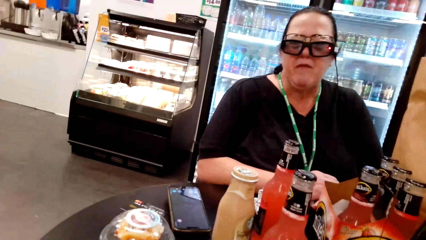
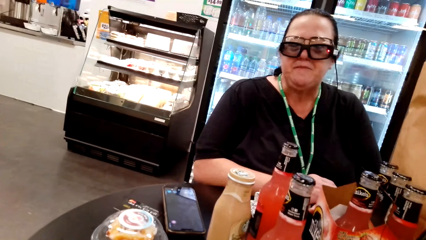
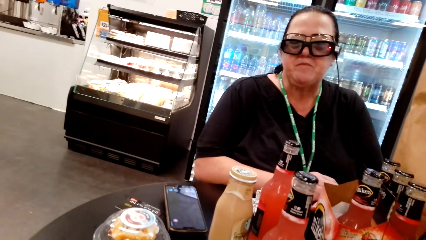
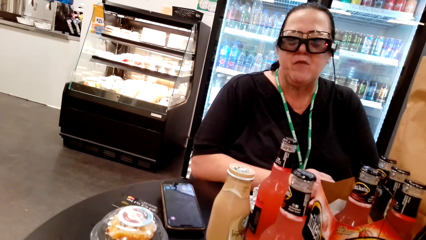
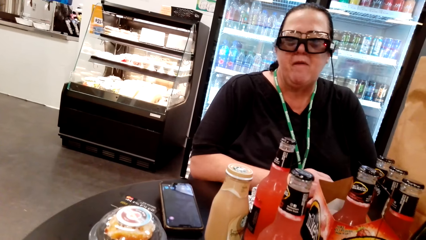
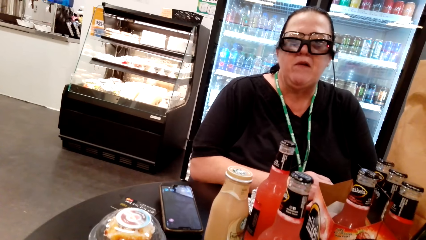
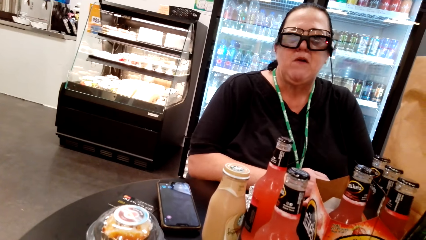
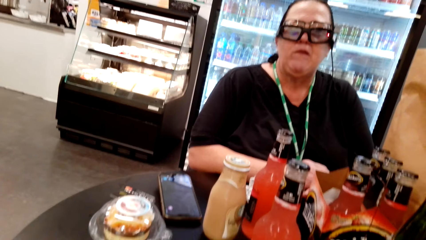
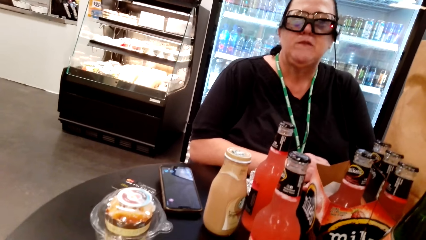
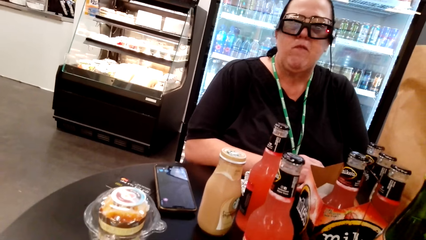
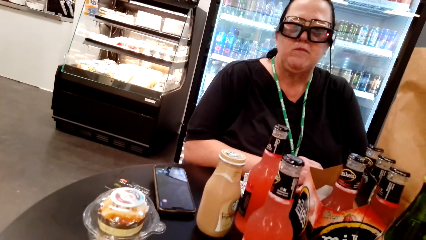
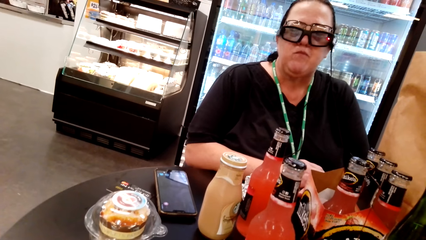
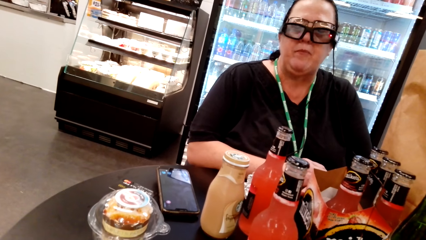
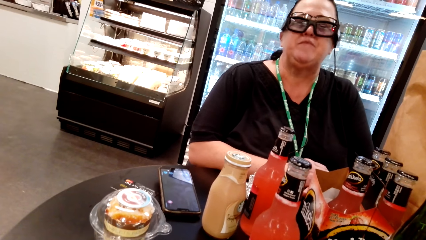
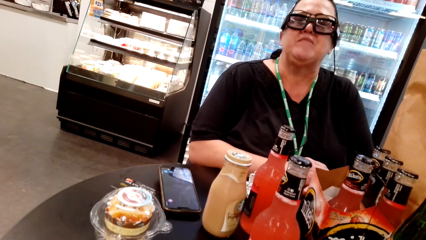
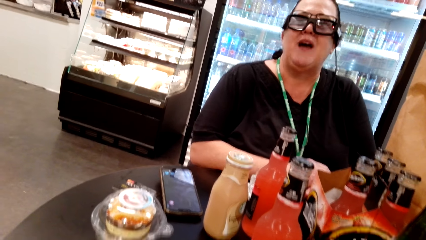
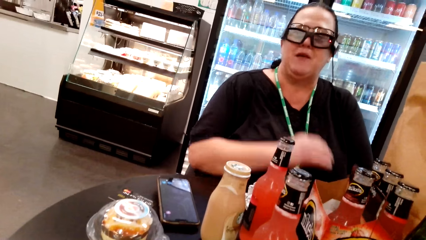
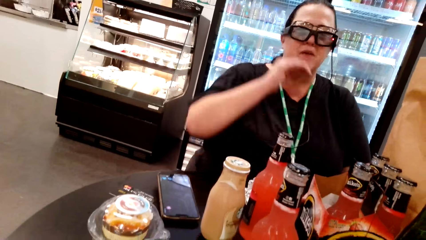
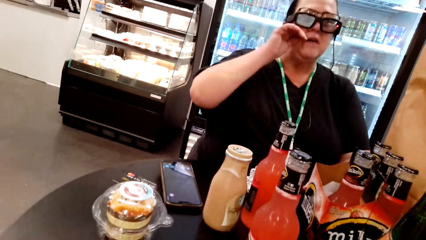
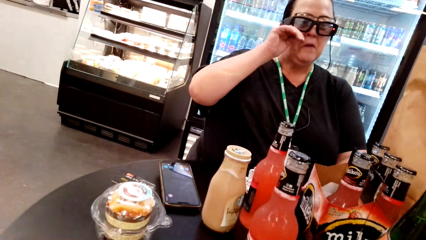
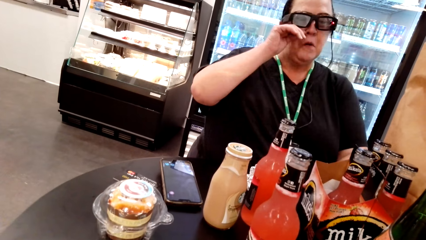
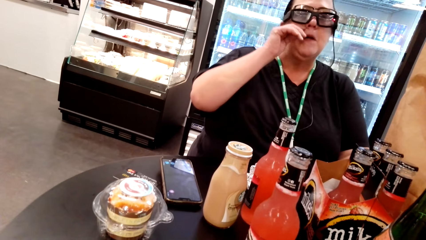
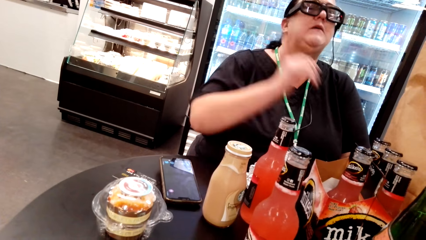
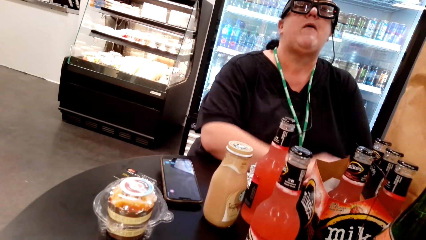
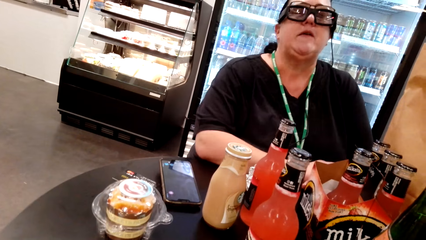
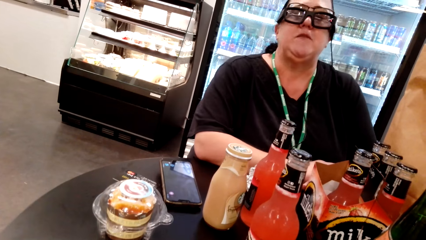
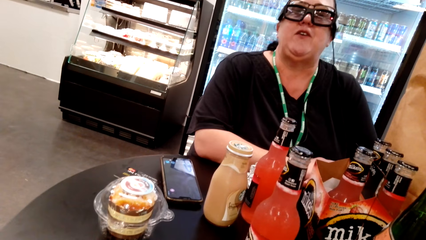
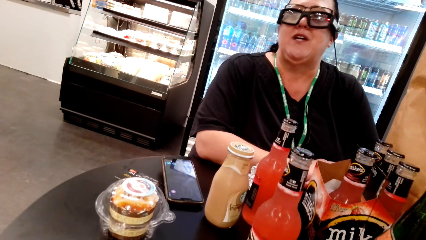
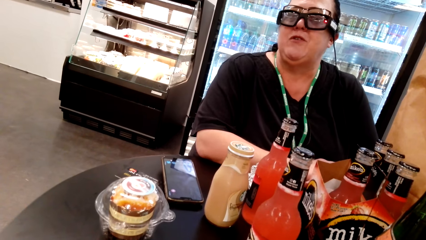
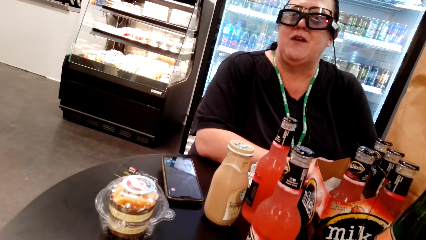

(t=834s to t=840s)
The camera wearer converses with the woman. The woman moves her hand around her nose and drops her hand.

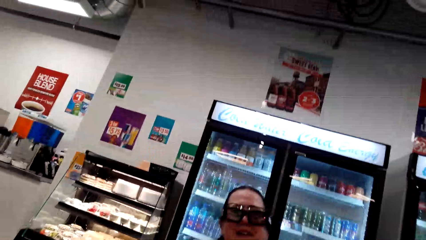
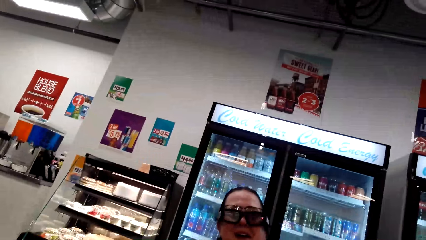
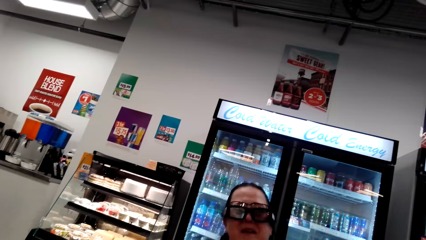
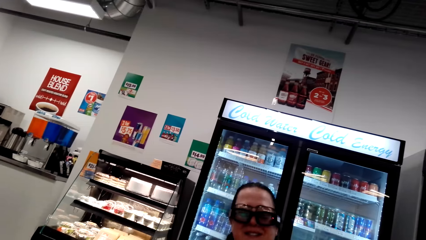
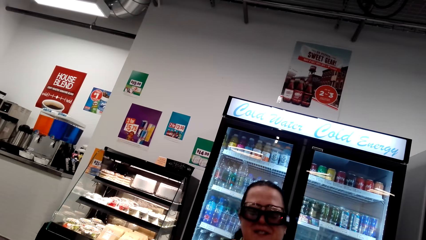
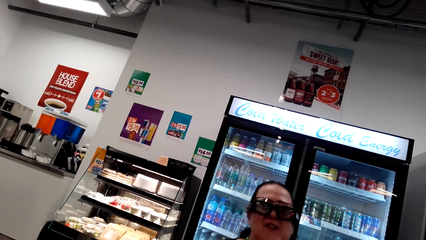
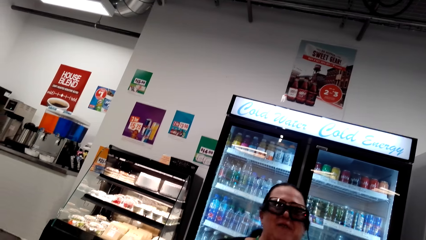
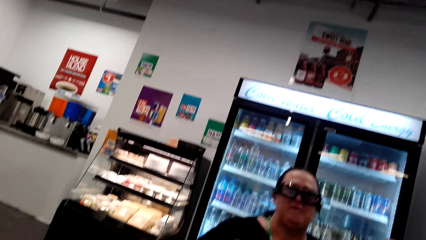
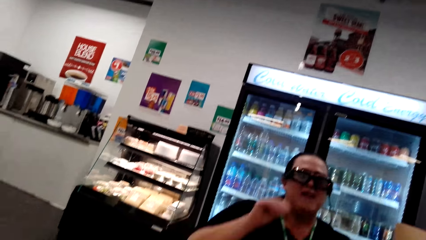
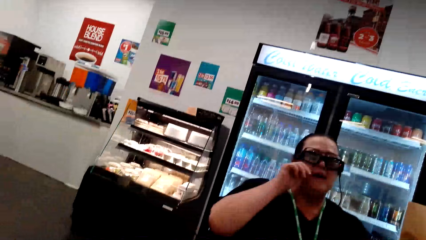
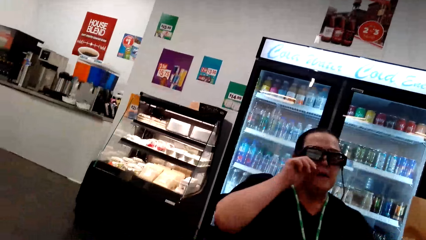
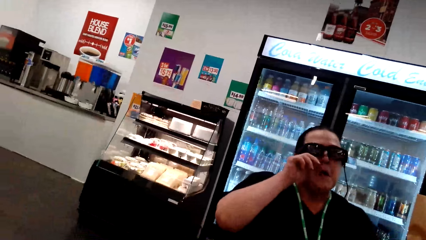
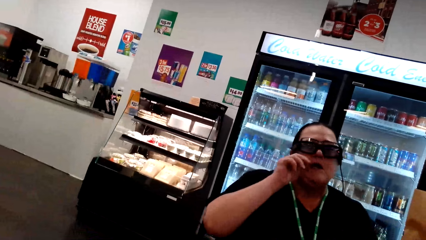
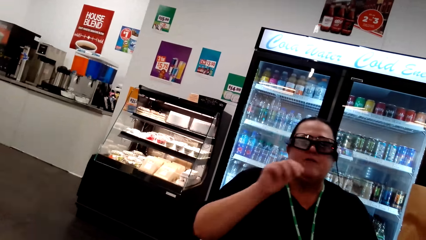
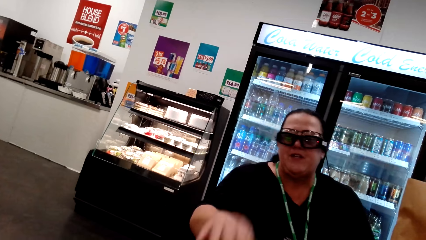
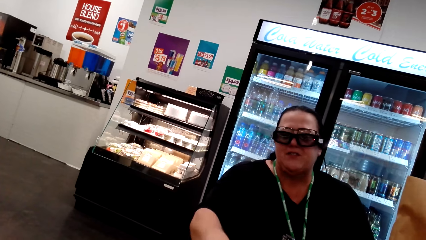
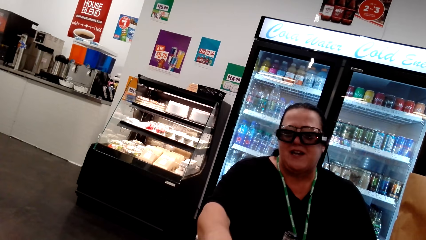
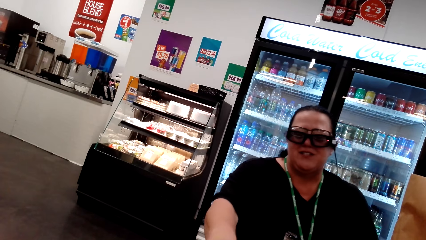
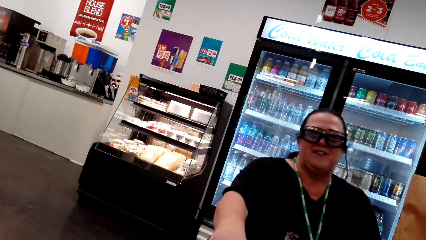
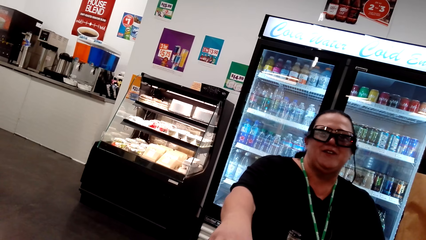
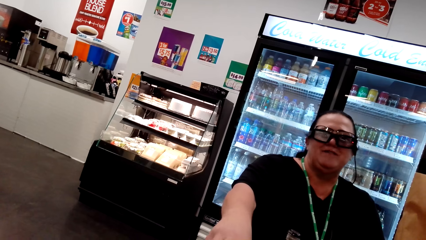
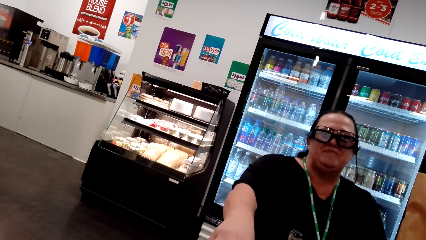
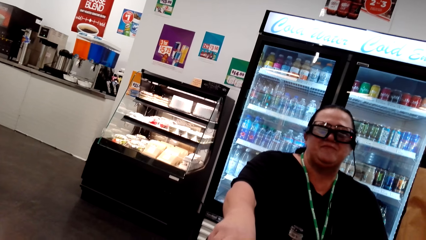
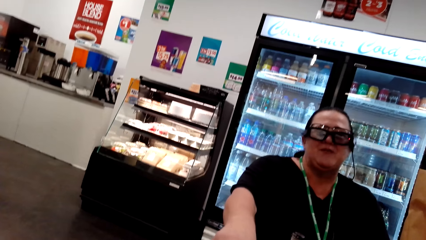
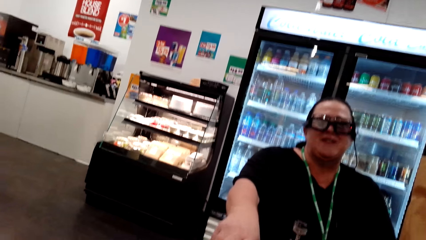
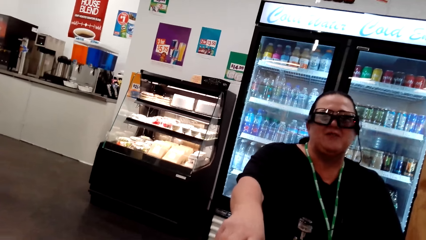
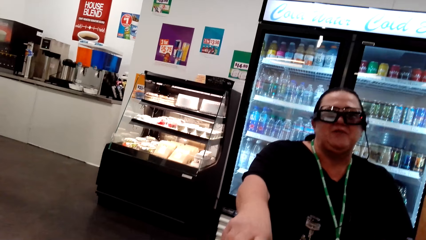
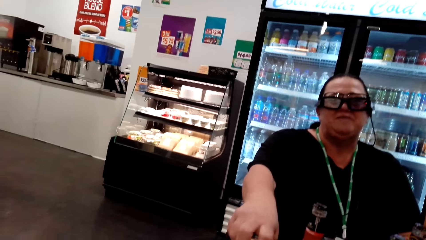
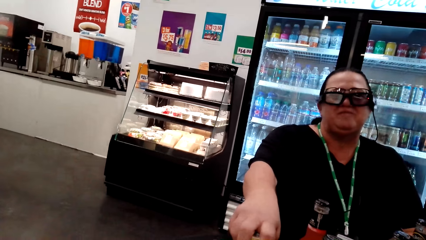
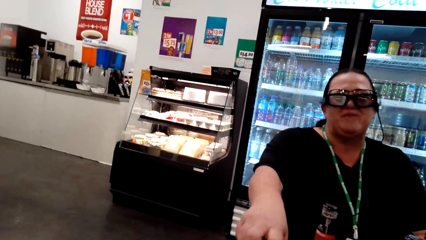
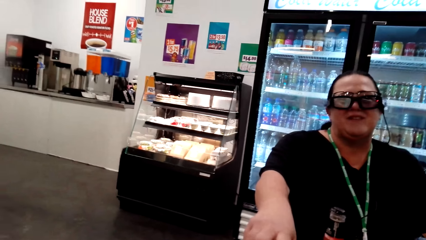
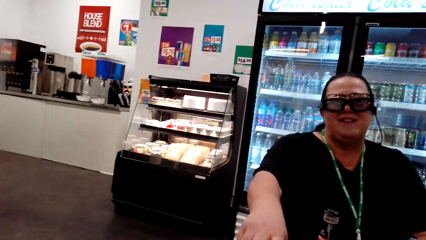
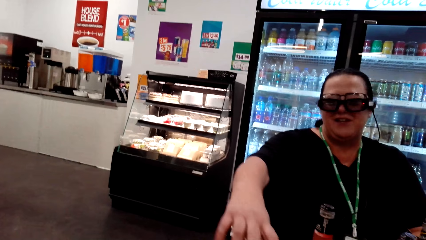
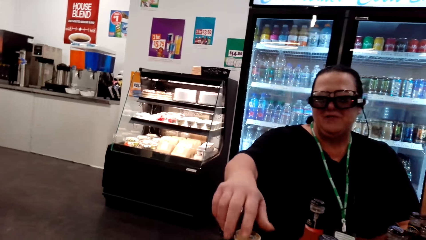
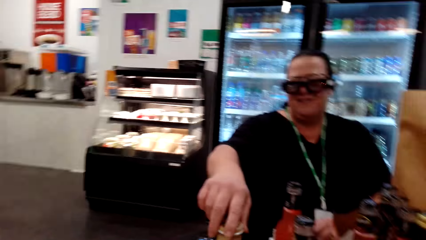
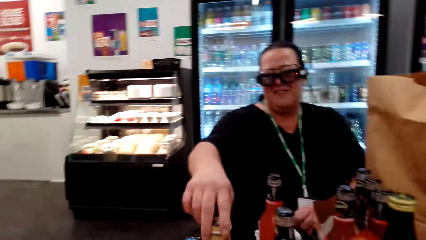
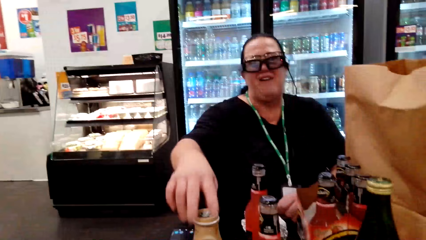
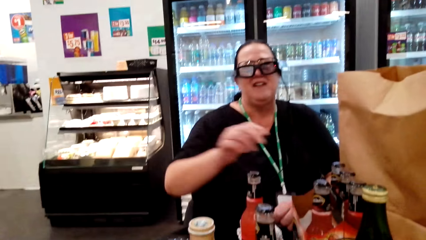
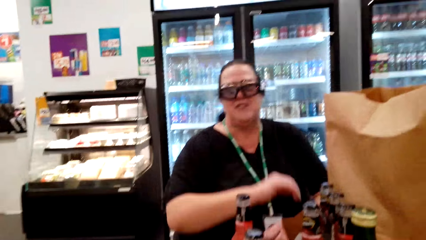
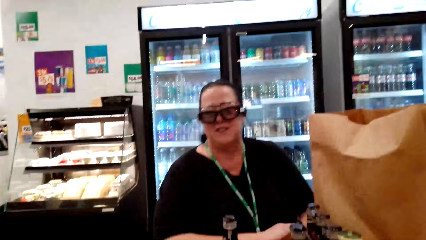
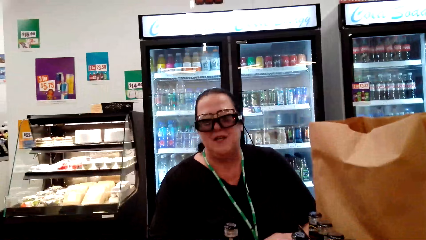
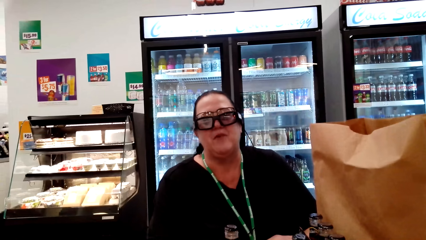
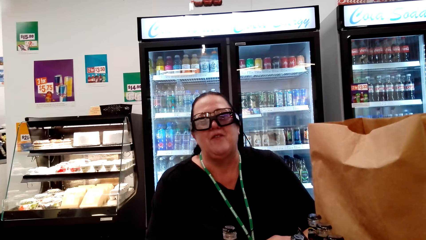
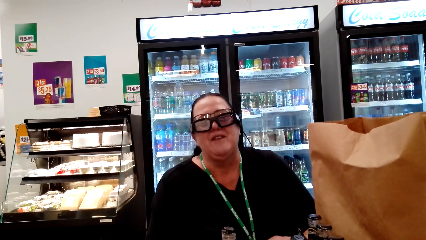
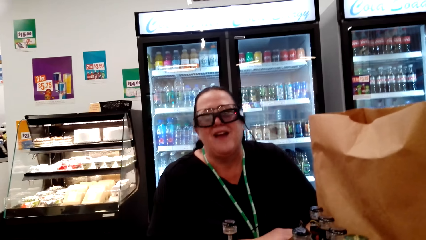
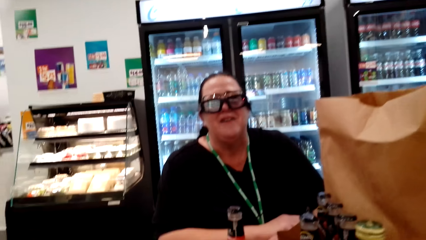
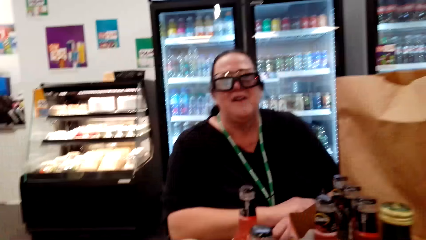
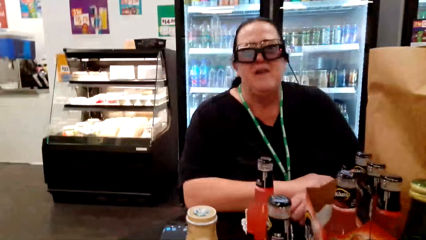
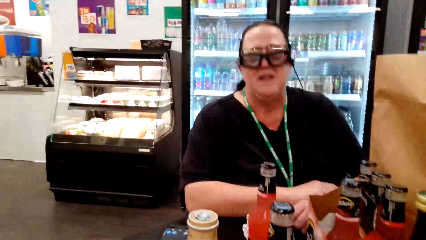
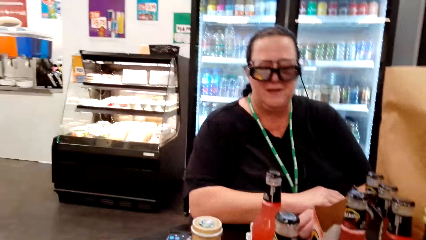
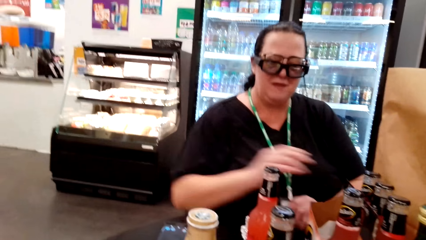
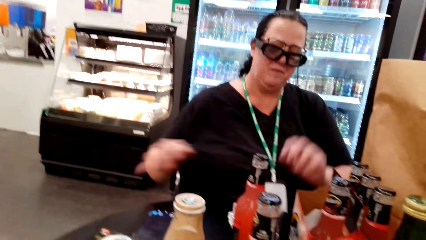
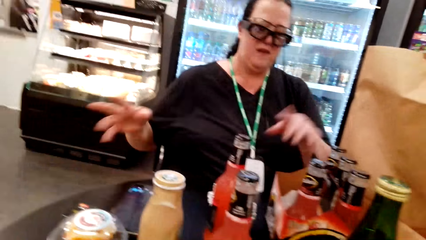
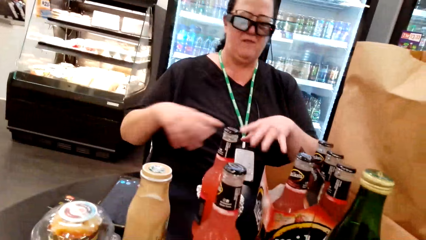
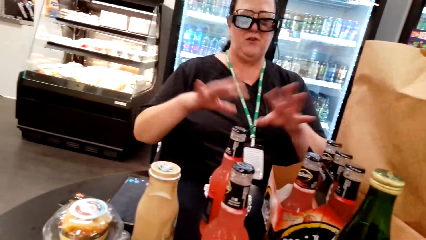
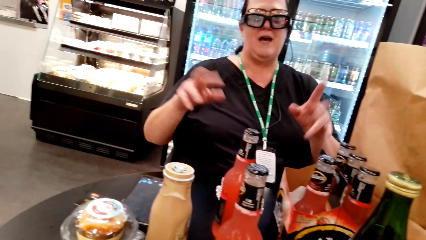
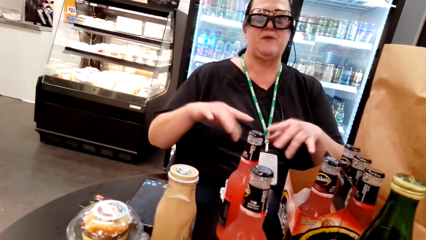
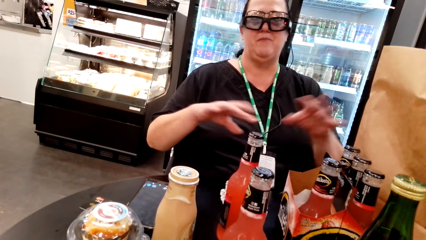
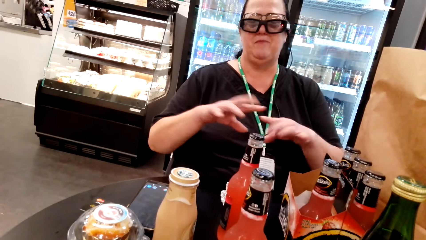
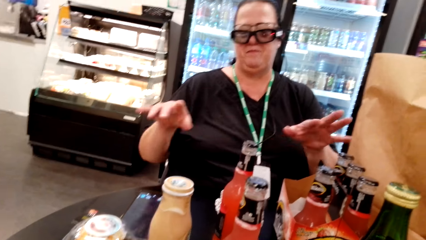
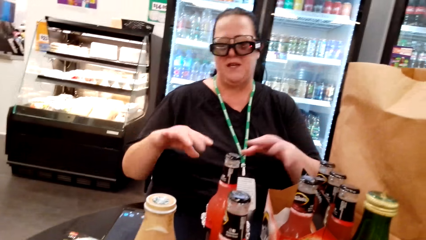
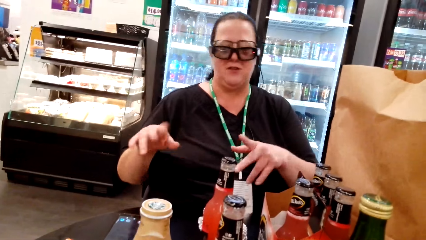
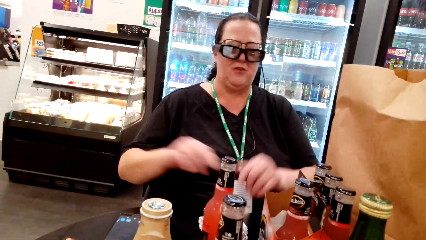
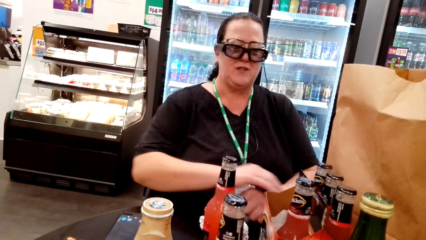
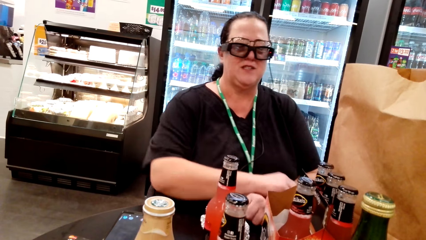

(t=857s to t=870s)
The camera wearer converses with the woman. They look at the woman. The woman adjusts the glass, drops her hand and puts her hand on the bottle top. The woman converses with the camera wearer. The woman opens the bottle top. The camera wearer converses with the woman. The woman drops her hand. The woman converses with the camera wearer. The woman converses with the camera wearer again. The woman moves her hand in the air while talking to the camera wearer.
